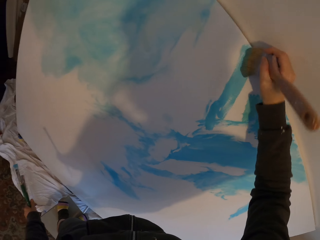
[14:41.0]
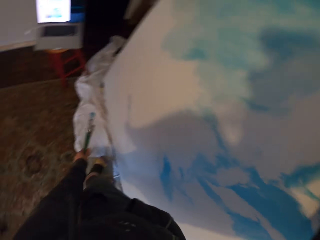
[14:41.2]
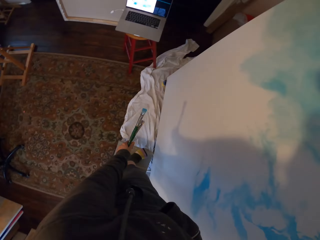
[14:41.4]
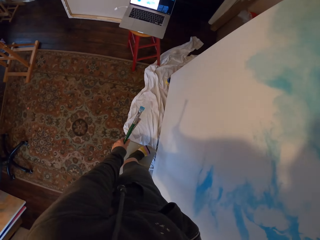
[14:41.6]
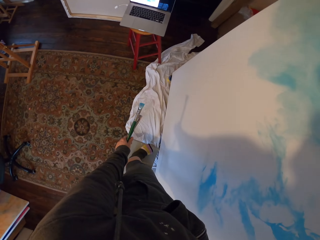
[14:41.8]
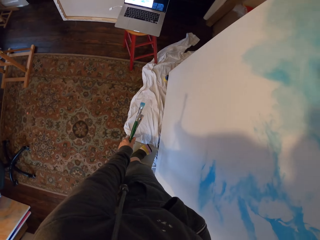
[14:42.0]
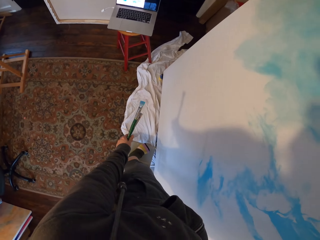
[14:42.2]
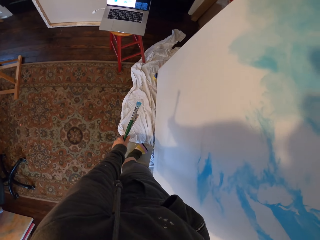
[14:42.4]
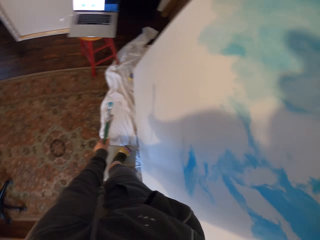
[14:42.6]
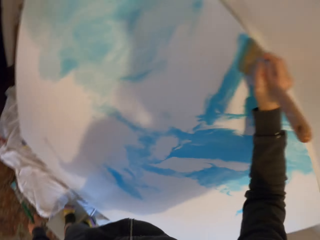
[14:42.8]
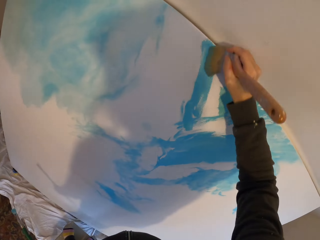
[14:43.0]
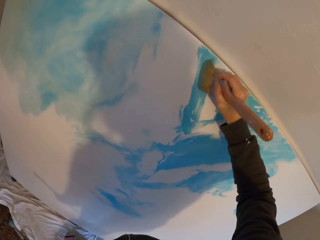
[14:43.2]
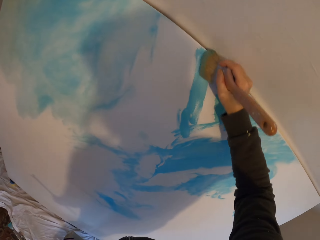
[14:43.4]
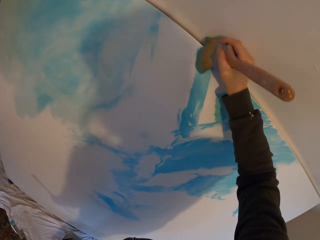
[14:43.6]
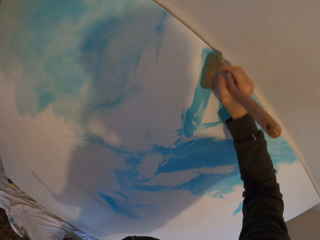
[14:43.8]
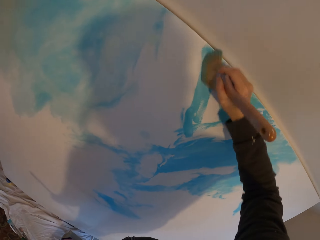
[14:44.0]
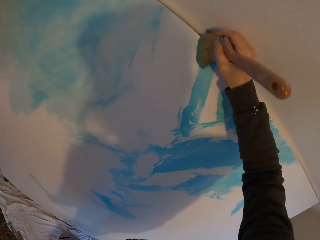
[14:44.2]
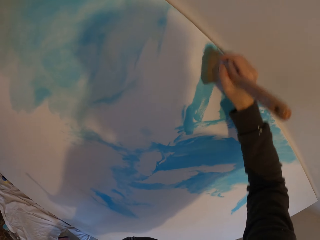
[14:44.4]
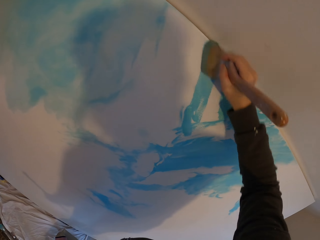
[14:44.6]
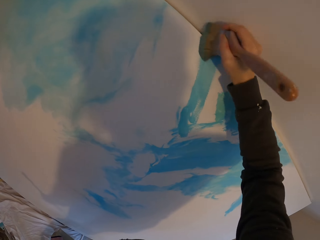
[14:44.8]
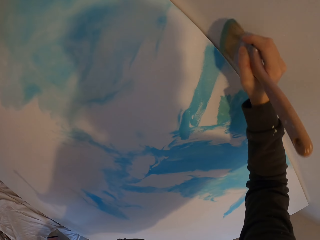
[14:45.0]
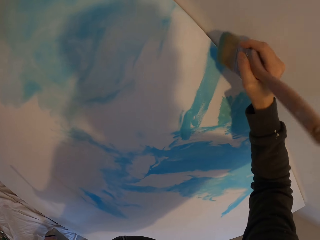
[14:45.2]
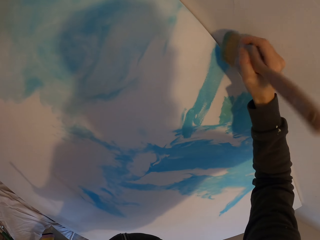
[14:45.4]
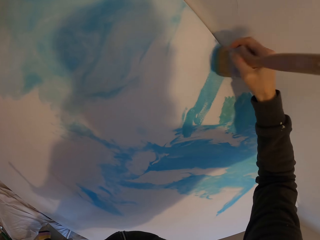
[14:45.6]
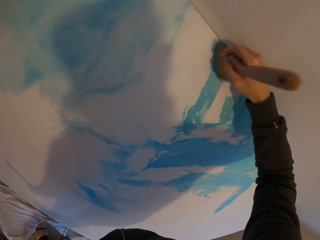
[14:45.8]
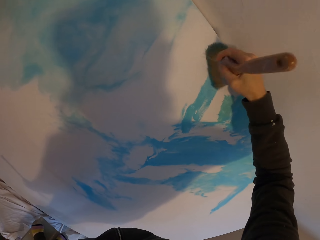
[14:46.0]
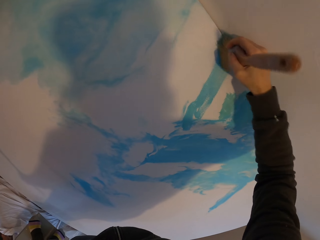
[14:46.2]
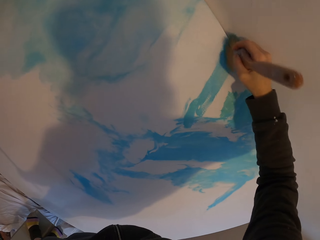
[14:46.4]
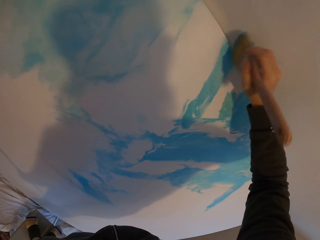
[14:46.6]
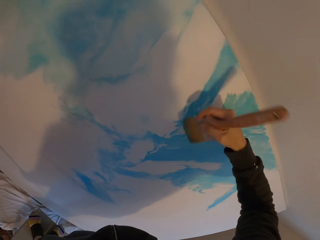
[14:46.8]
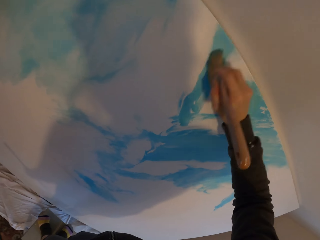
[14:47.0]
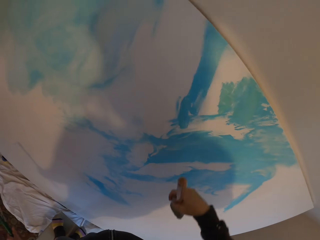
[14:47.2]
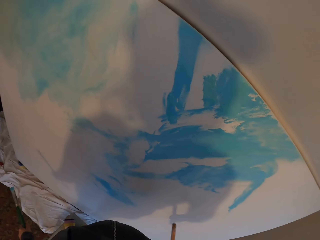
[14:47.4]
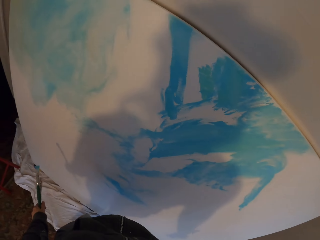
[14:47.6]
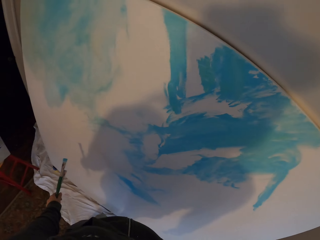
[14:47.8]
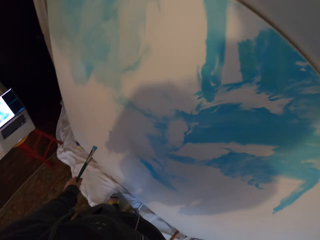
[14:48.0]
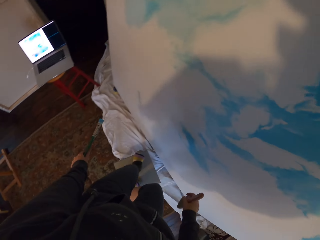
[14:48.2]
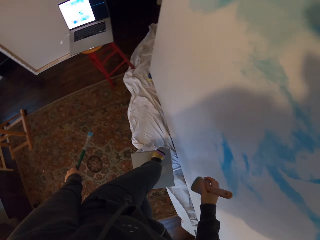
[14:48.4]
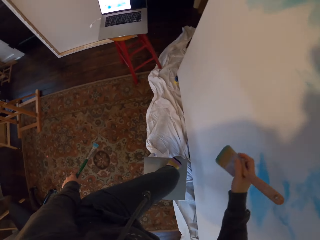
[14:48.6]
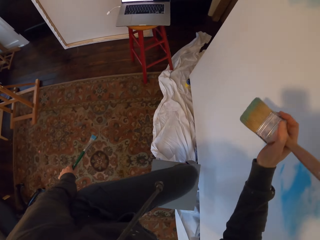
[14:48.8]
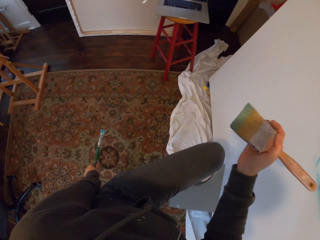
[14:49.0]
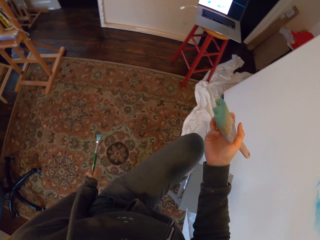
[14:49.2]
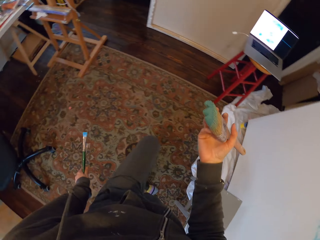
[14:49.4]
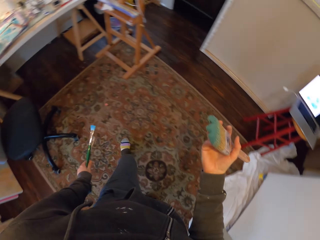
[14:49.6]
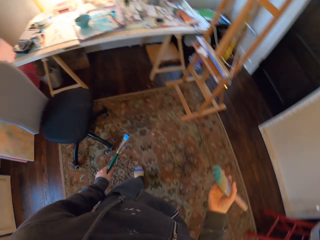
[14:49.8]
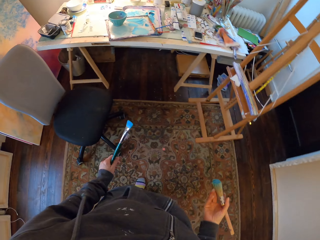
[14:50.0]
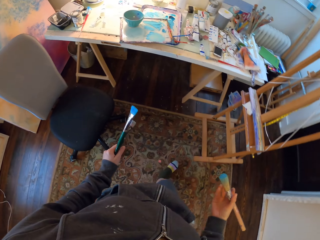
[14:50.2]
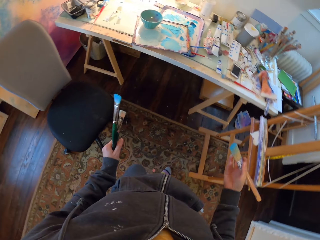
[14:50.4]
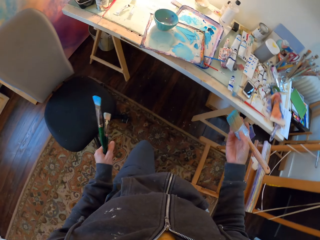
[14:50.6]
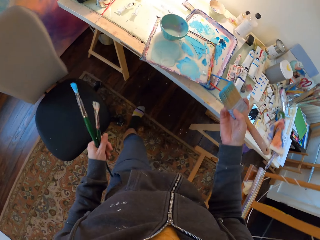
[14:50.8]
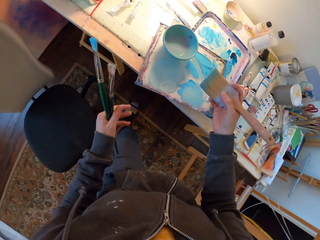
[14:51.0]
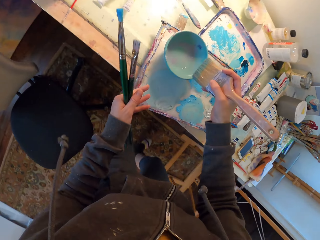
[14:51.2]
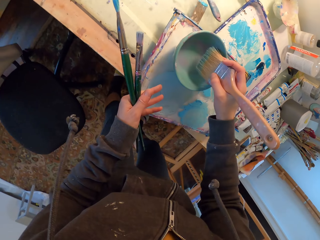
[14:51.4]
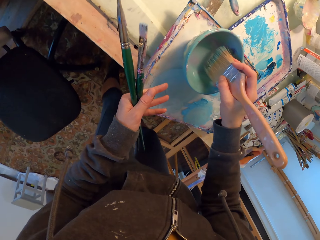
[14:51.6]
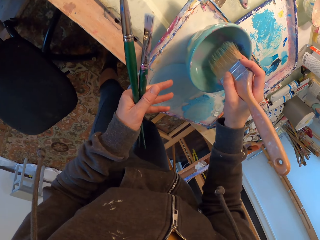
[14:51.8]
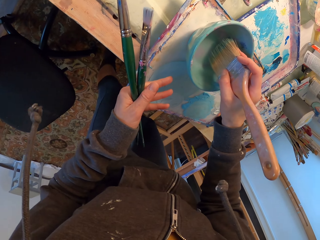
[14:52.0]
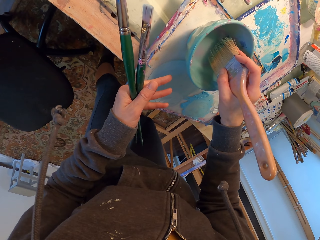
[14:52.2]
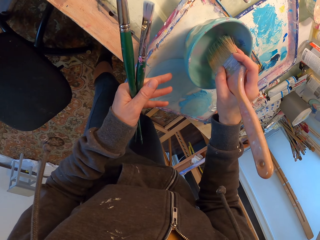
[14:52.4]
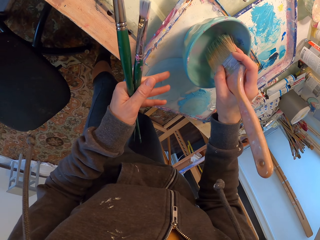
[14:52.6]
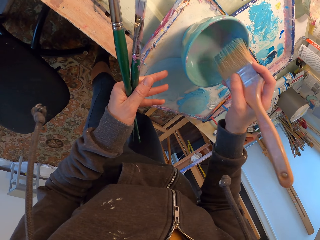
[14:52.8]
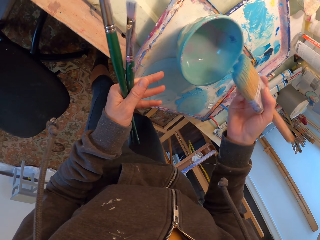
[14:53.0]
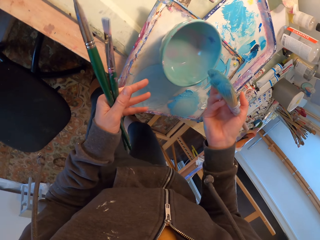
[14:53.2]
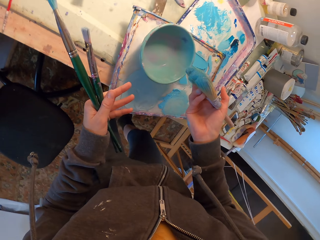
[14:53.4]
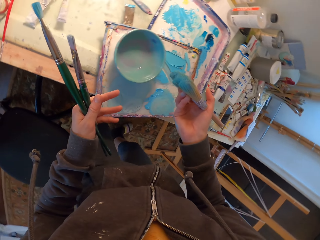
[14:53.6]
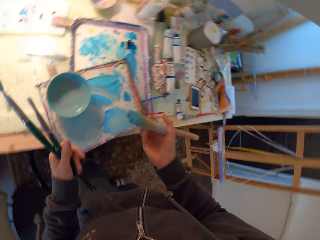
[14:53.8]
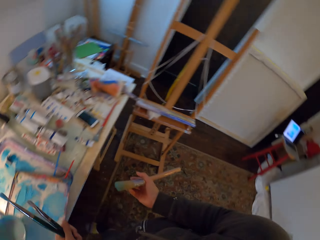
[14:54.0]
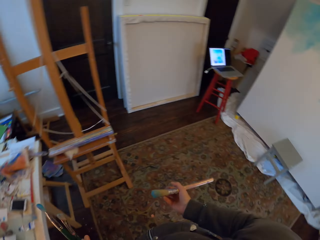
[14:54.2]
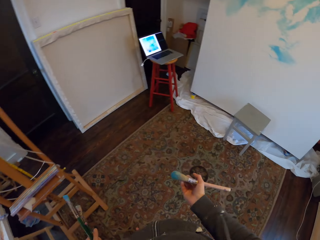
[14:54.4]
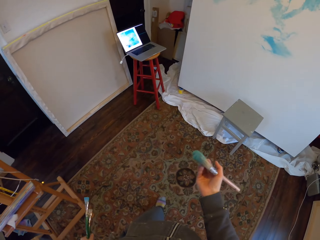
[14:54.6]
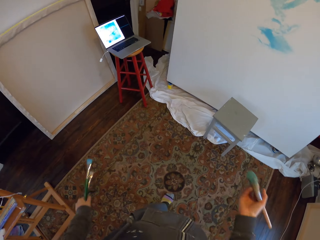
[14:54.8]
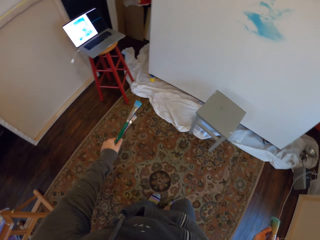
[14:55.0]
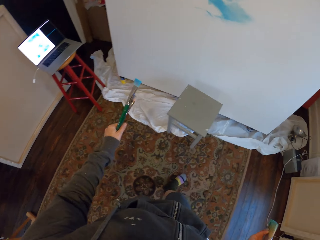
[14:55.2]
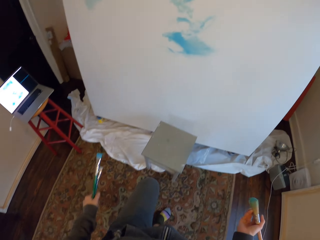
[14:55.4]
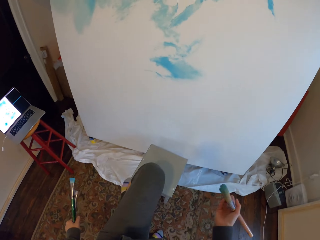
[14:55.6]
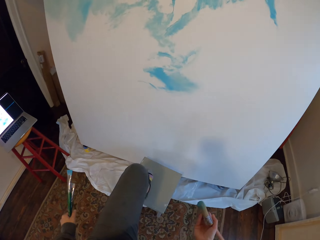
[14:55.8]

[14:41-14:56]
The camera wearer looks at the laptop. They paint the board. They look at the laptop. They climb down a stool. They walk around the room. They dip the paintbrush in the ink in the bowl. They walk around the room.

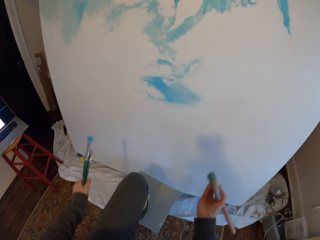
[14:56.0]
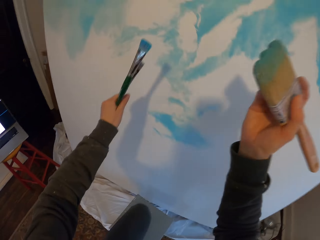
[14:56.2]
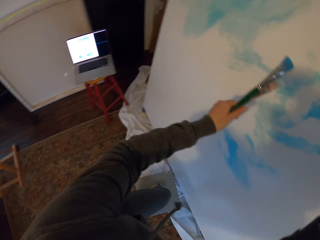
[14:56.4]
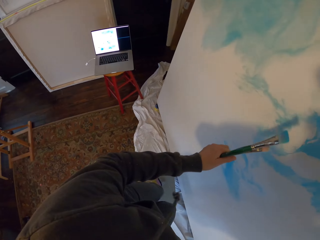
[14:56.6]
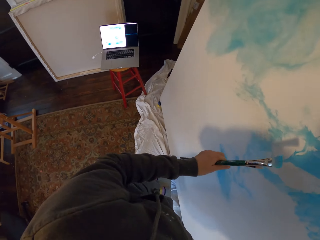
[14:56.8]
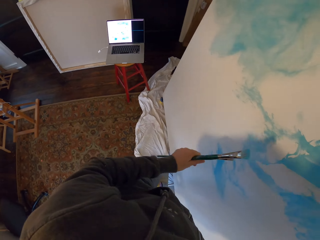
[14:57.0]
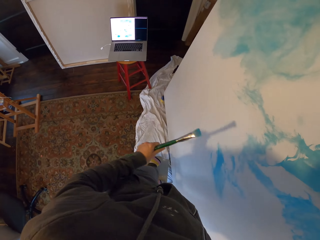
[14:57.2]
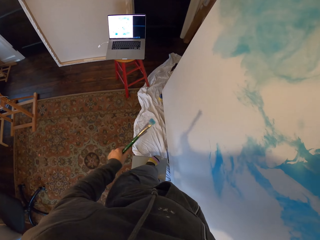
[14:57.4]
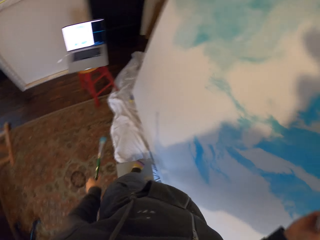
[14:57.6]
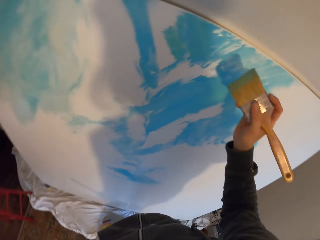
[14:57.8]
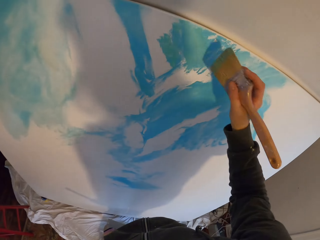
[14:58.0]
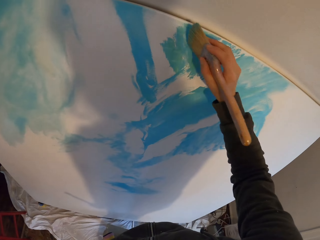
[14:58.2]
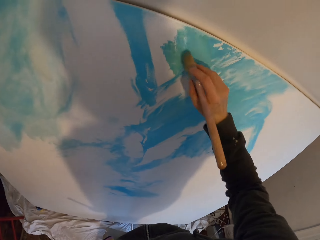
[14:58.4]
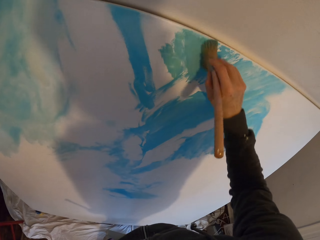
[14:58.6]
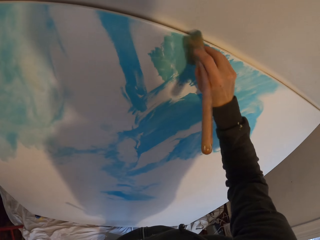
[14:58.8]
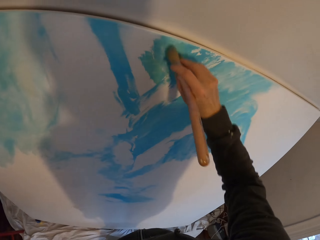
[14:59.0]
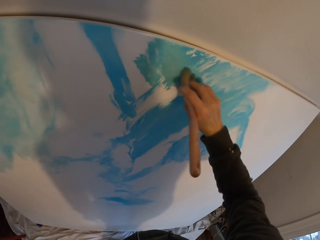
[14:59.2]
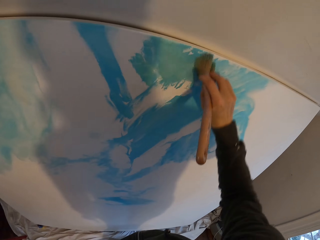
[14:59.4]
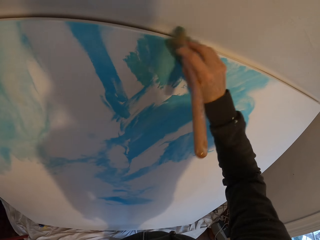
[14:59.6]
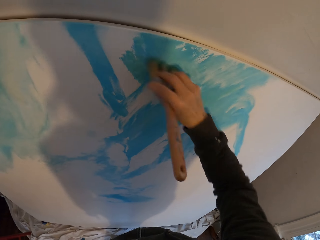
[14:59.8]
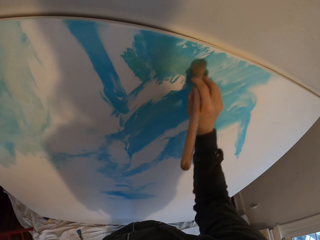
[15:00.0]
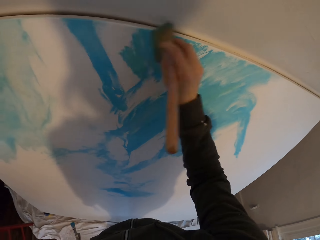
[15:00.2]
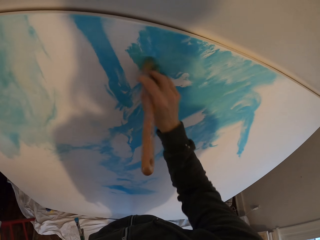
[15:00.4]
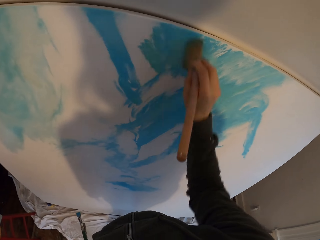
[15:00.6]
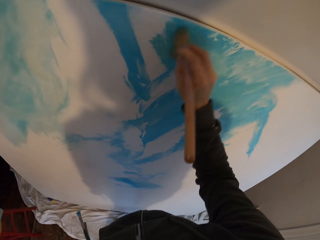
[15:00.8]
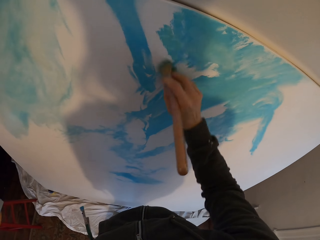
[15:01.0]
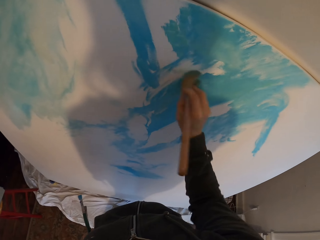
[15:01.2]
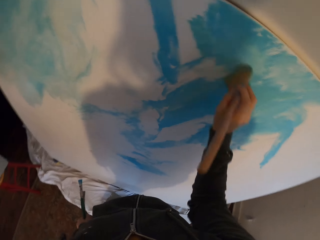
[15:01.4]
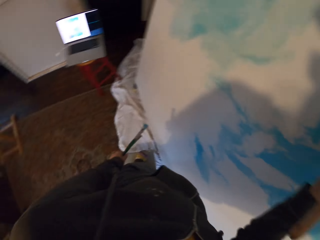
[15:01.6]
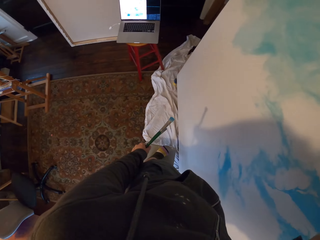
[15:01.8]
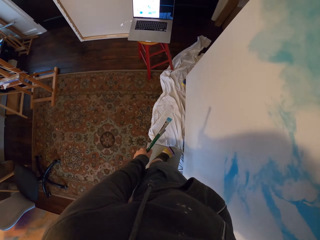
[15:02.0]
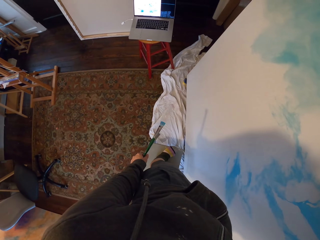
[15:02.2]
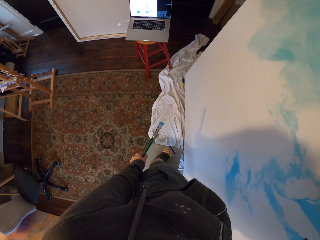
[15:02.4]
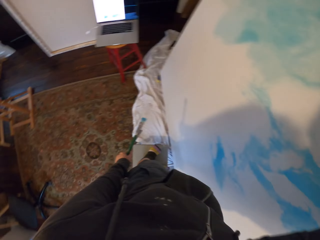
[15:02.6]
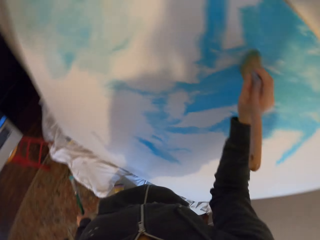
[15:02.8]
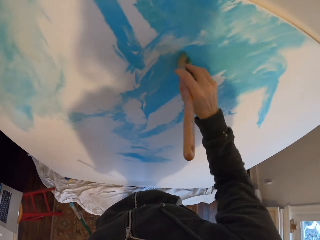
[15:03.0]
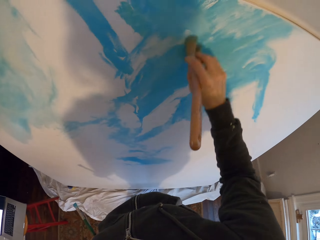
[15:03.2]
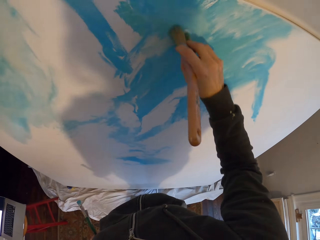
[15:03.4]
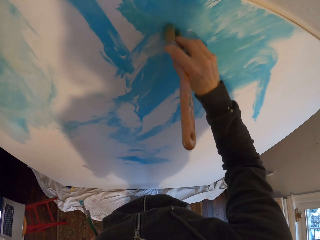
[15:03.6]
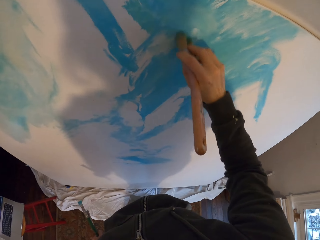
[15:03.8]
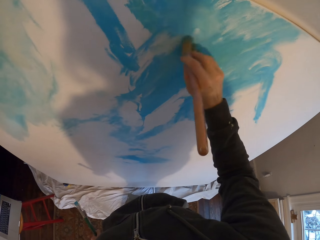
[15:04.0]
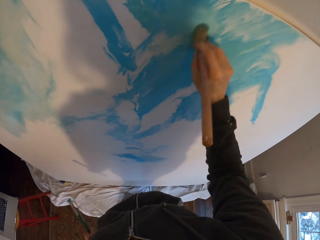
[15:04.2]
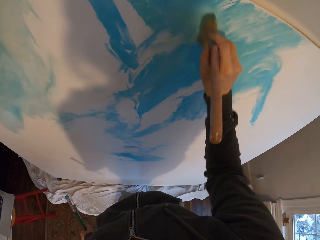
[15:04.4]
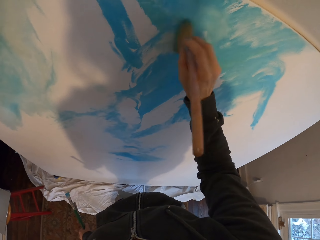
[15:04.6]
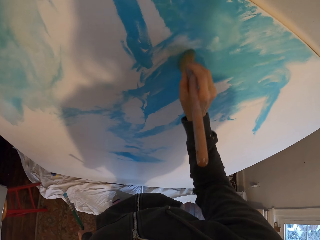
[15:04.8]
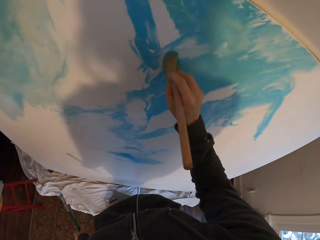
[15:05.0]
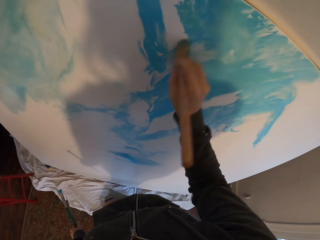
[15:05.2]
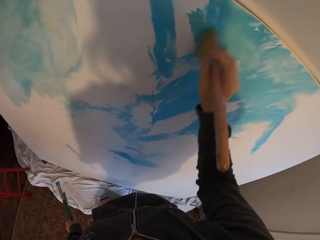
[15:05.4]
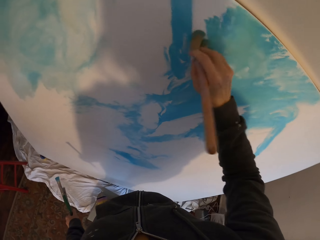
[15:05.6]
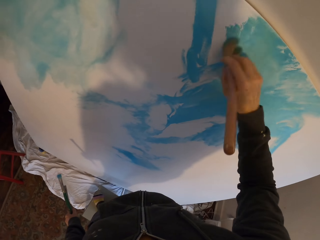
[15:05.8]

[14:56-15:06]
The camera wearer climbs on a stool. They look at the laptop. They paint the board. They look at the laptop. They paint the board.
